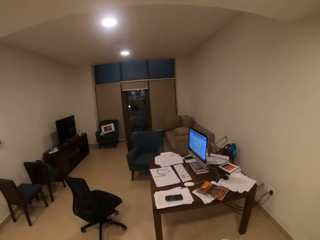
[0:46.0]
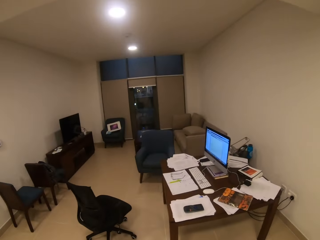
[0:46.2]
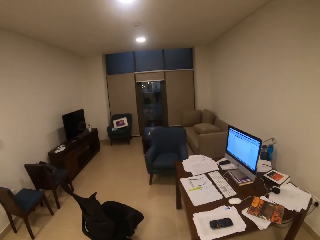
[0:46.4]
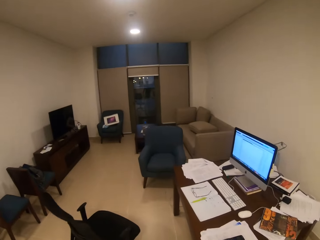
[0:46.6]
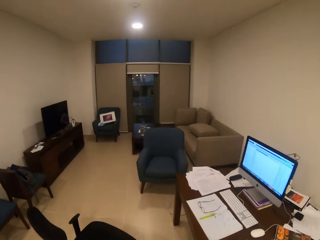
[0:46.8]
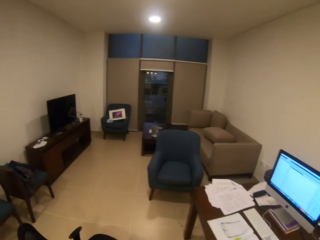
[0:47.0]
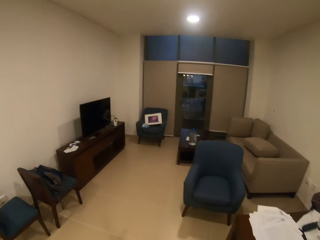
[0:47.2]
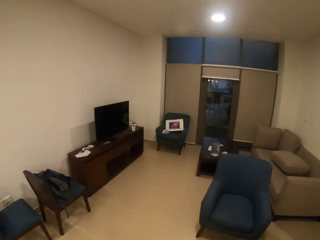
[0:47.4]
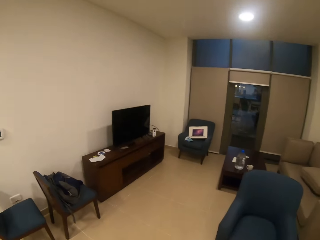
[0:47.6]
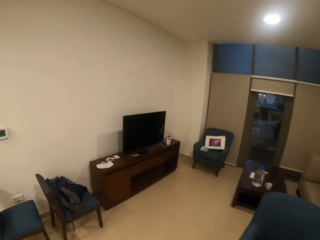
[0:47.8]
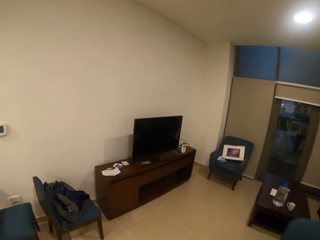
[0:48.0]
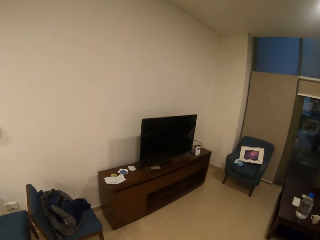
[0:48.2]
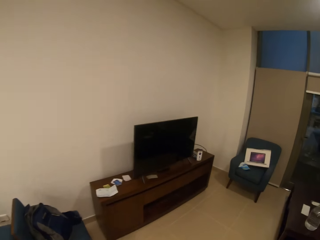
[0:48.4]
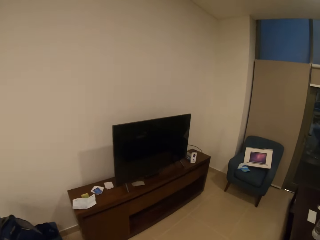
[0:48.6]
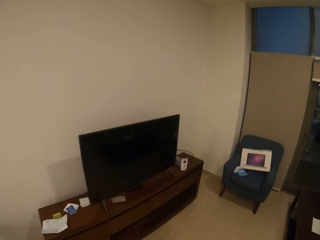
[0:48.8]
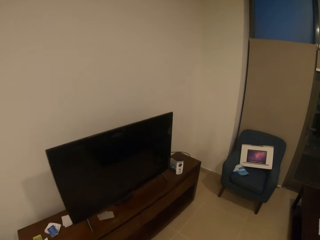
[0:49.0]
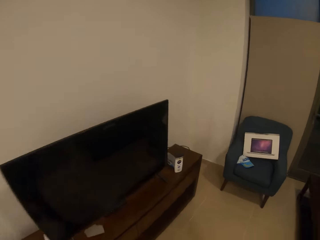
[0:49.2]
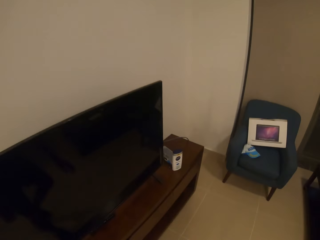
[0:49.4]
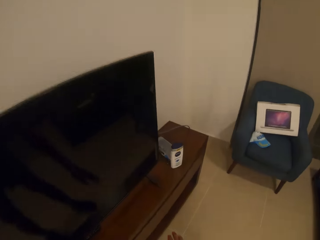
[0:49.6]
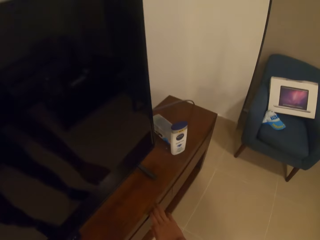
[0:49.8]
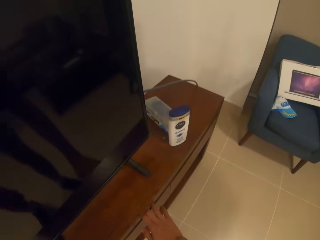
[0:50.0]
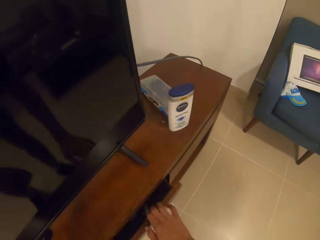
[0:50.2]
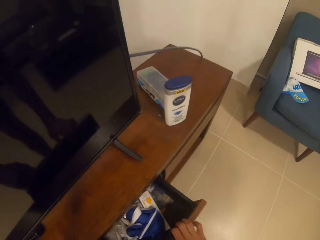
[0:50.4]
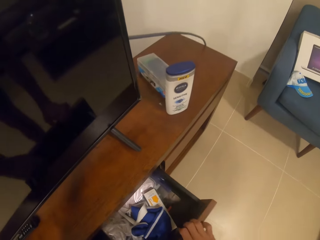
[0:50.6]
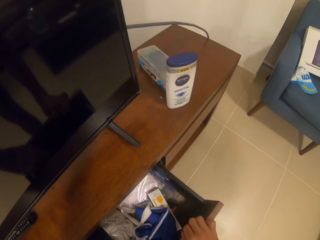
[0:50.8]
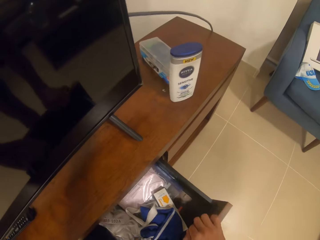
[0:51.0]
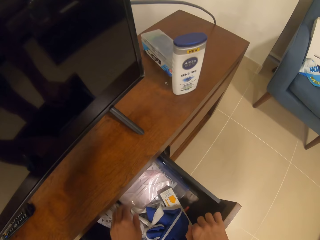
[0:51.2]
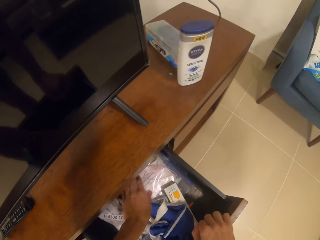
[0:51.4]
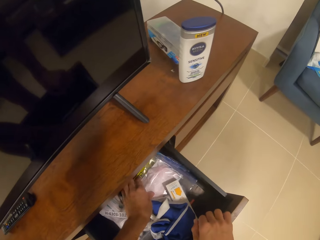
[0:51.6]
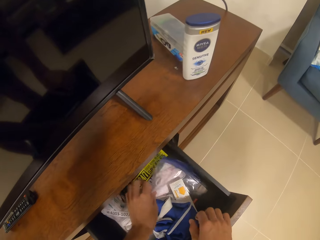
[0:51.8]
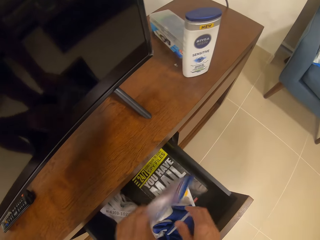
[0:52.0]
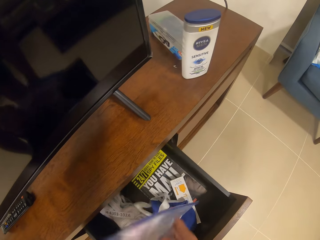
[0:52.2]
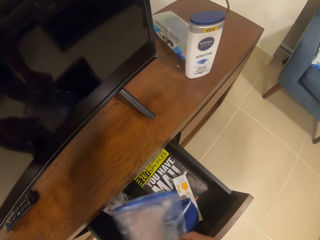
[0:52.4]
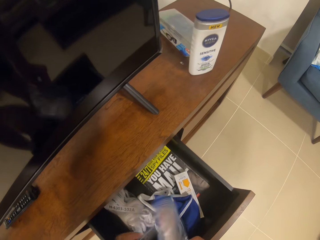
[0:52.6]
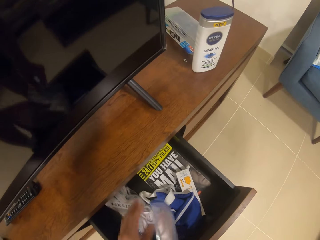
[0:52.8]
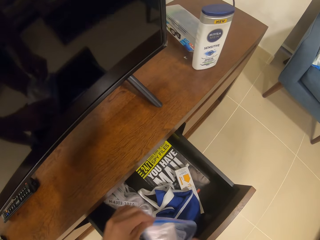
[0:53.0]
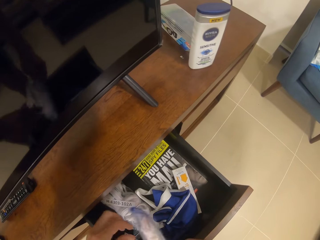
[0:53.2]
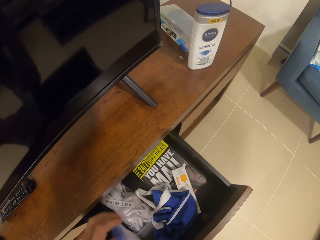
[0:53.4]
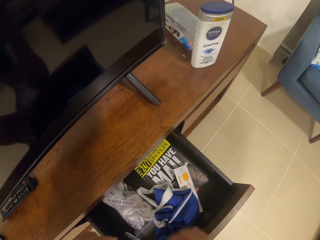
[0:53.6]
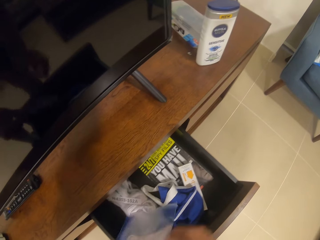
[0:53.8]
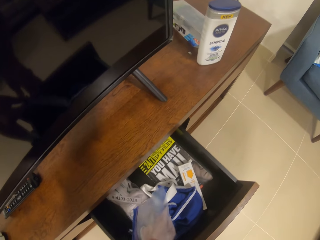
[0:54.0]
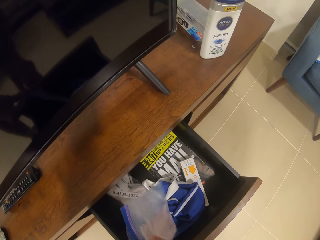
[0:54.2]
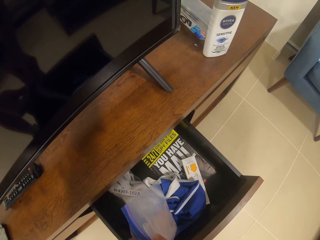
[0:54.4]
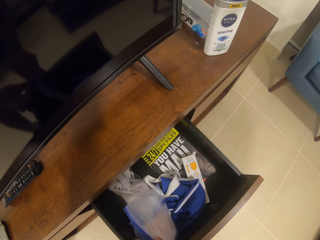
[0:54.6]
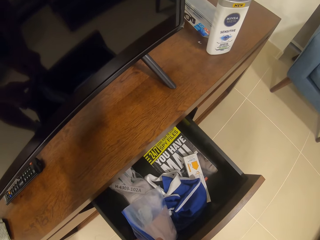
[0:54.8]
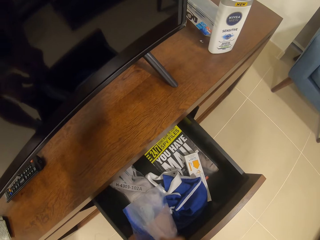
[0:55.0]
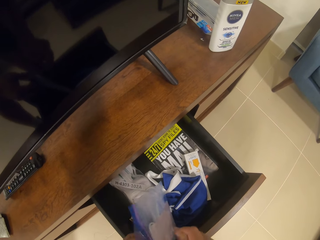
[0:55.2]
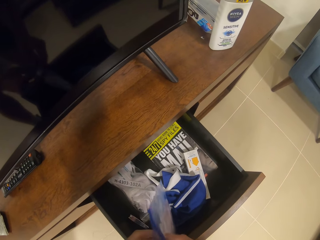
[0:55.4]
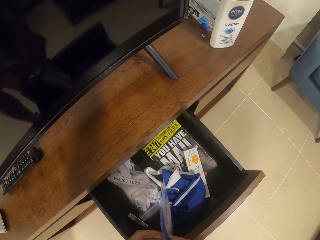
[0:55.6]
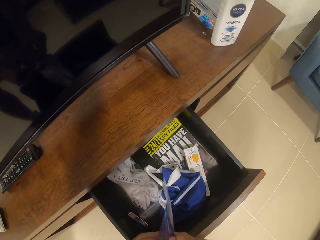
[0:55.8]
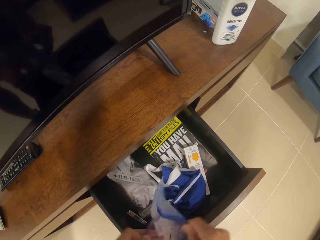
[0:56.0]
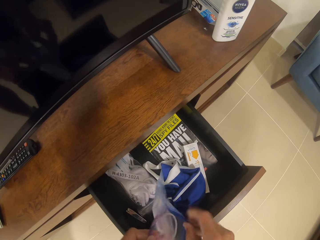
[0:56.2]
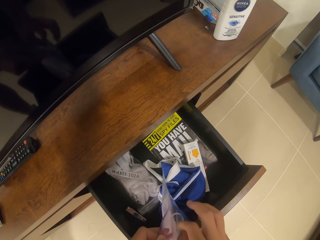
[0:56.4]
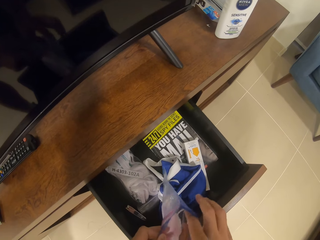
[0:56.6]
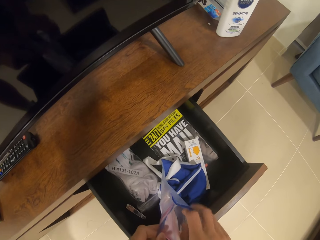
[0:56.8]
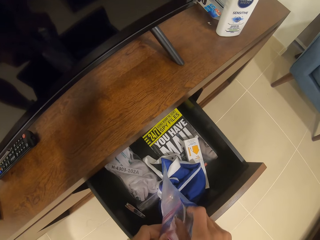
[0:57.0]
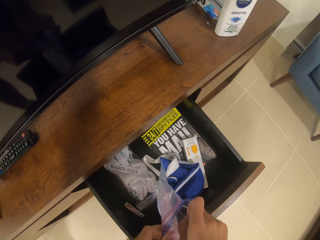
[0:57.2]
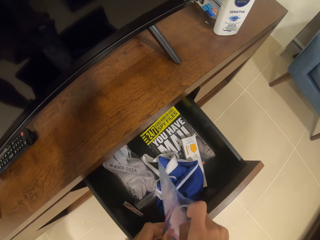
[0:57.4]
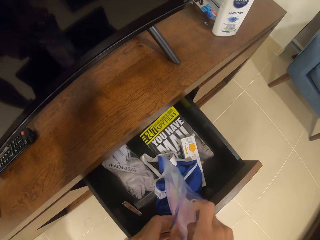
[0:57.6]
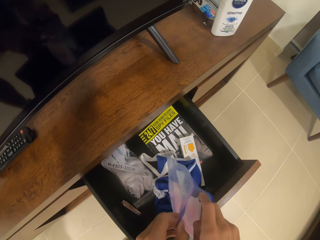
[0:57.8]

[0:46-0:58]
The camera wearer walks around. He opens the drawer in the living room with his right hand. He picks a bag of masks from the drawer in the living room with his left hand. He holds a paper on the drawer. He opens the bag of masks with both hands. He picks a mask from the bag of masks with his right hand.

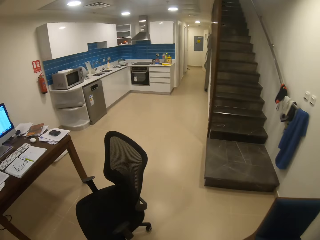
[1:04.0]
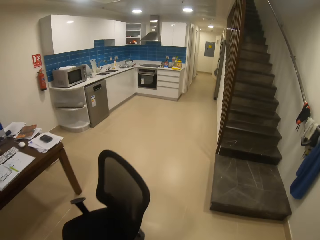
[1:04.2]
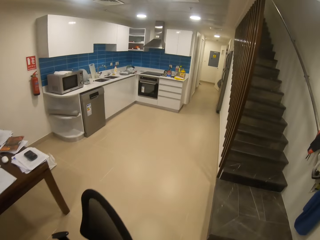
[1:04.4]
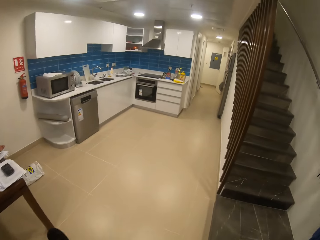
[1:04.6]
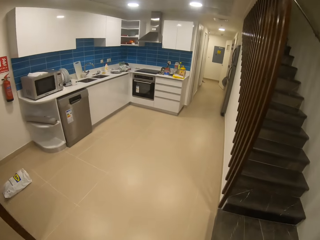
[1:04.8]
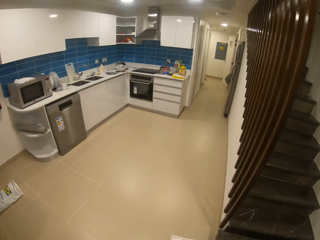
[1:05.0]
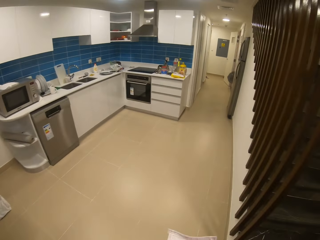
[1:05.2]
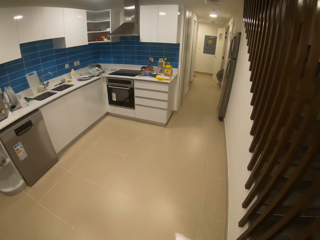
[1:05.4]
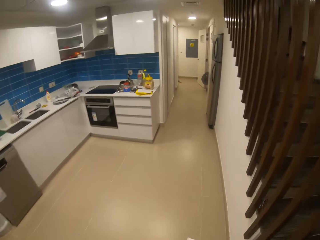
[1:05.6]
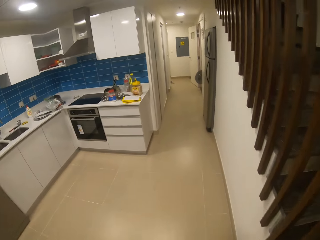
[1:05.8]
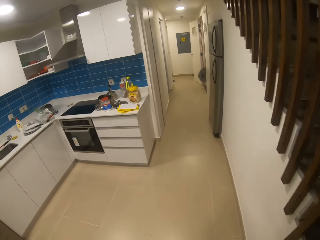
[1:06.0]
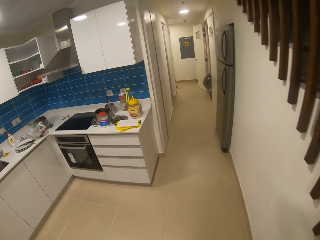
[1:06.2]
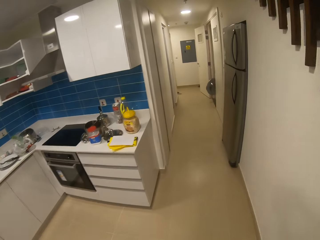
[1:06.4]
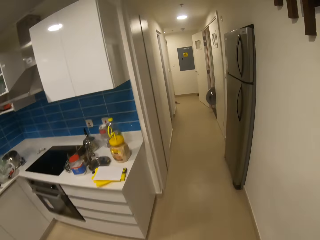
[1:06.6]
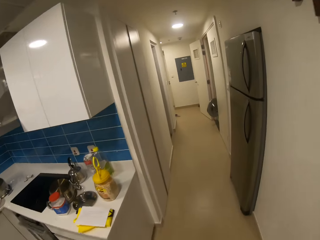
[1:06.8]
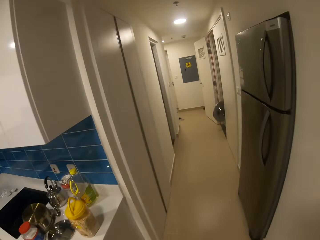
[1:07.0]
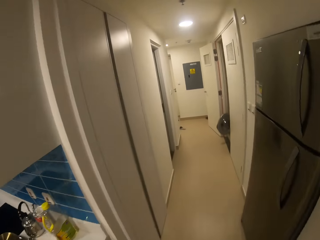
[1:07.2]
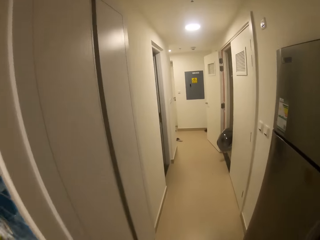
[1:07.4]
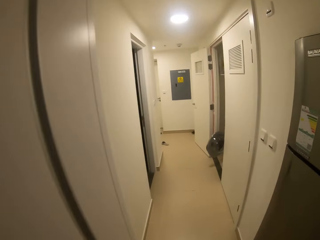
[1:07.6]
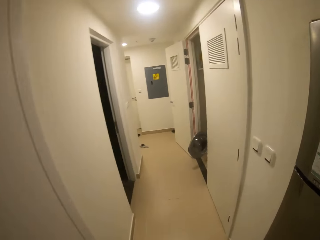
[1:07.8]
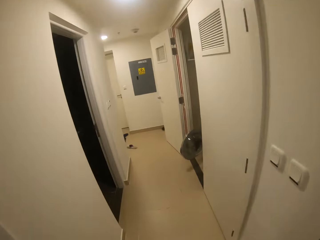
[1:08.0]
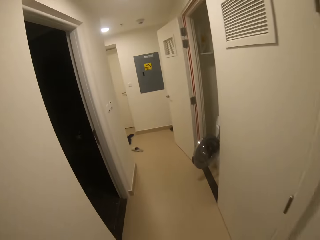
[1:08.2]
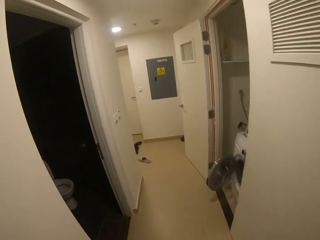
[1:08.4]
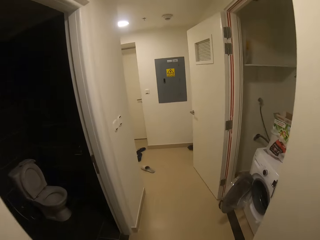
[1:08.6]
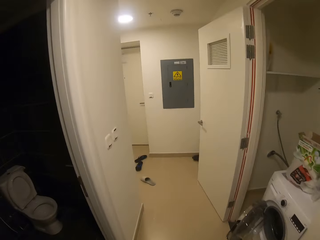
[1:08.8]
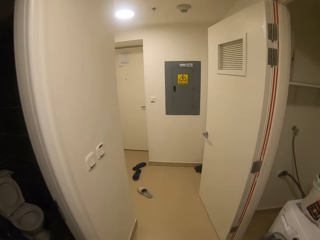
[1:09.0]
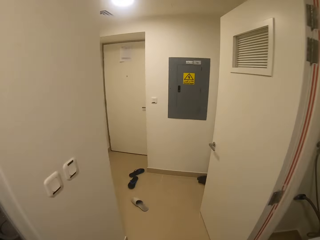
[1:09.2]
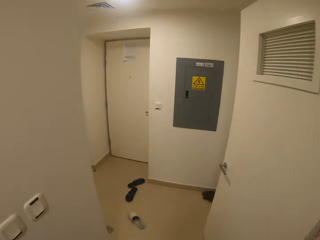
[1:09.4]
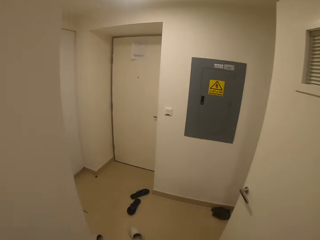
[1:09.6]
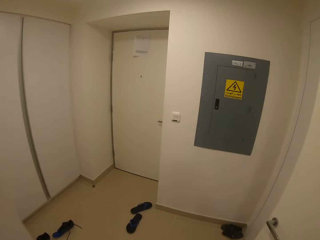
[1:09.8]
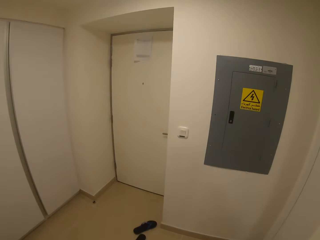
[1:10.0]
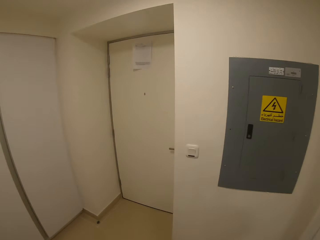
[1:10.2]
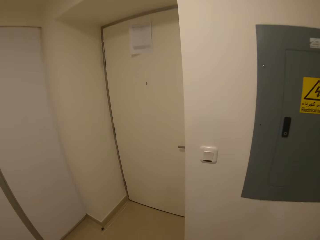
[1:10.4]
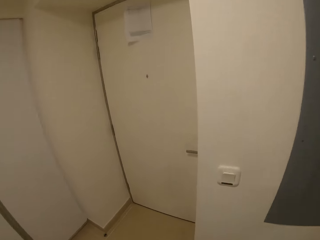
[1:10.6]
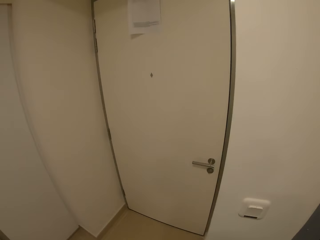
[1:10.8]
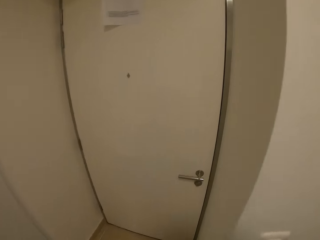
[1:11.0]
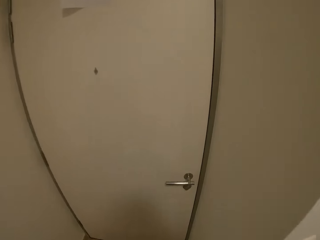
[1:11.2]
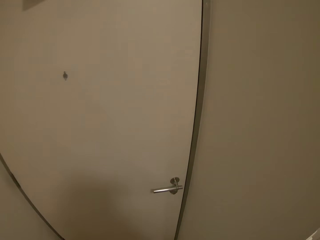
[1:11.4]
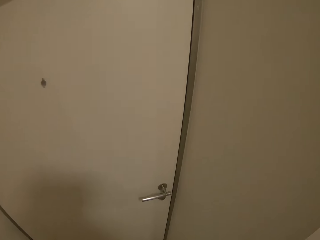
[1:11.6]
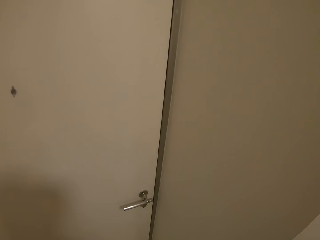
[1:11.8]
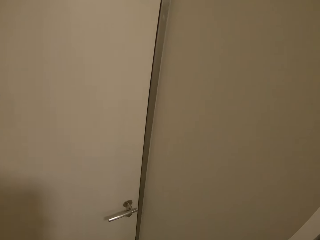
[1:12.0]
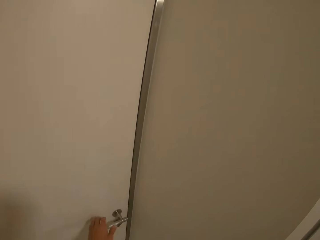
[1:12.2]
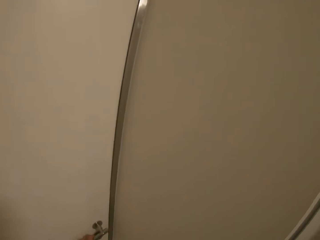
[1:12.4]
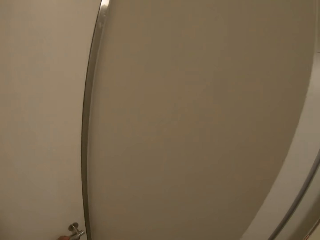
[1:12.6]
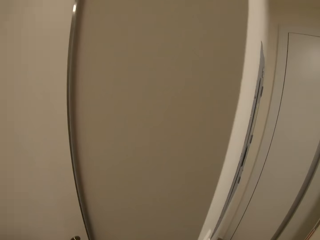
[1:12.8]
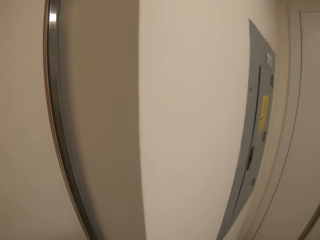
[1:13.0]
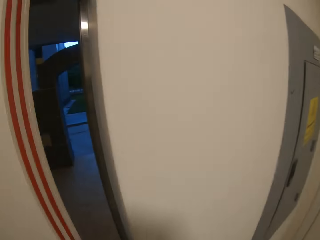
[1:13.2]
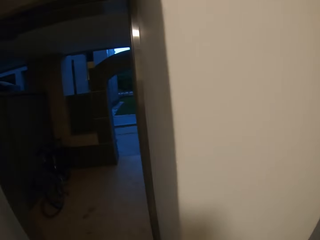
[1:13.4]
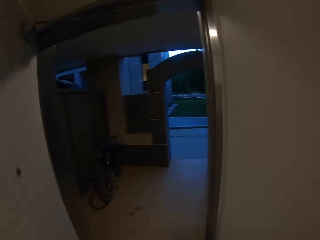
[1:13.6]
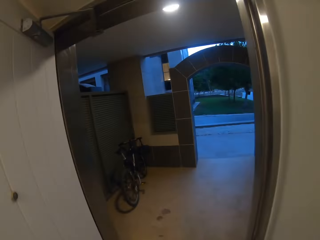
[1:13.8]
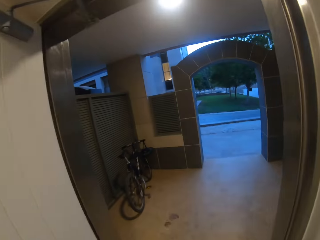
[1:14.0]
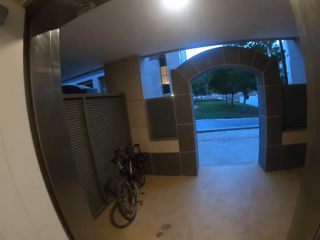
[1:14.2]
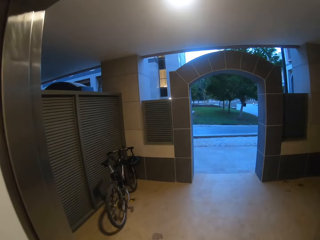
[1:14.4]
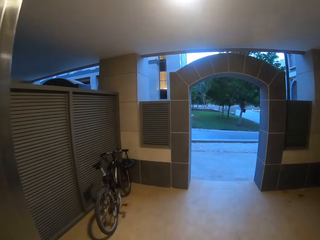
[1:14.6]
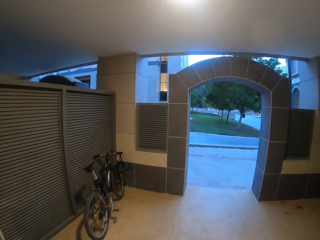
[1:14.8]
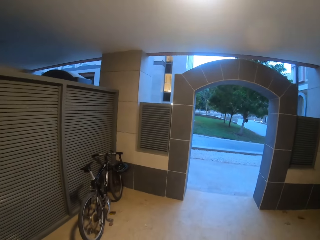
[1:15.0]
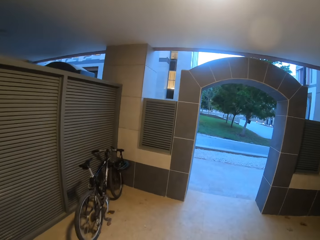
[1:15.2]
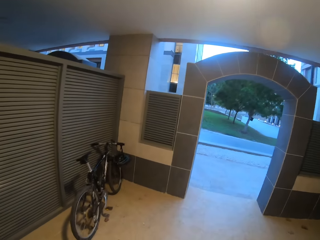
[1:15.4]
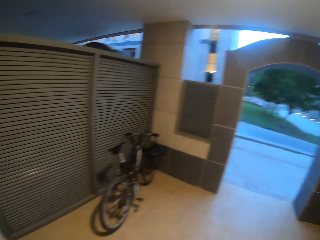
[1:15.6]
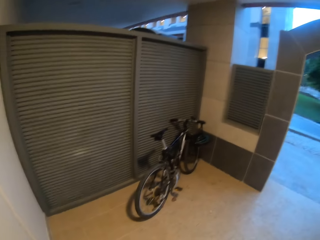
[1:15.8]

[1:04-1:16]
The camera wearer walks around. He opens the apartment exit door with his left hand. He walks to a bicycle outside the apartment door.
